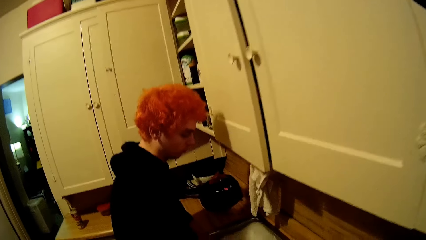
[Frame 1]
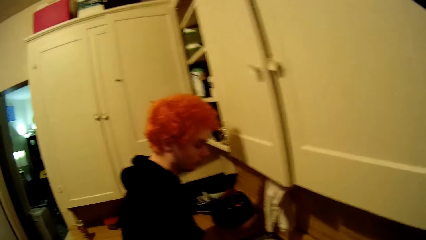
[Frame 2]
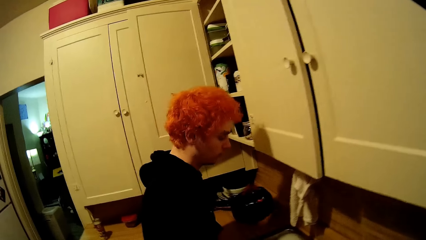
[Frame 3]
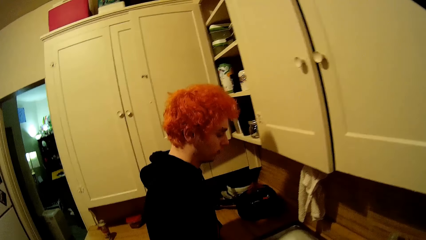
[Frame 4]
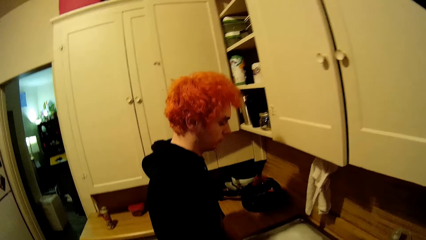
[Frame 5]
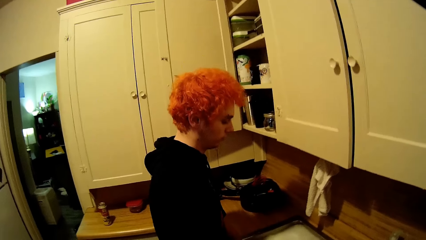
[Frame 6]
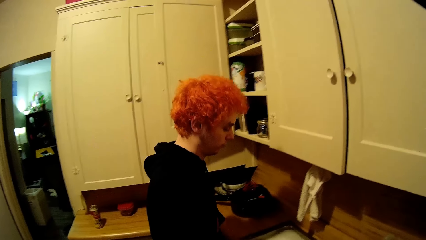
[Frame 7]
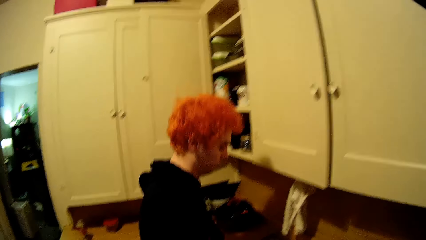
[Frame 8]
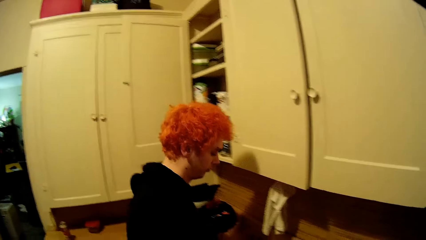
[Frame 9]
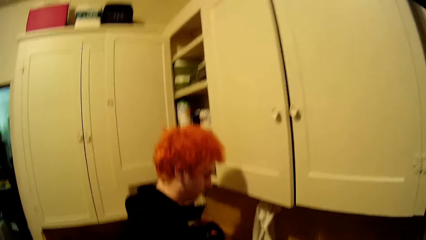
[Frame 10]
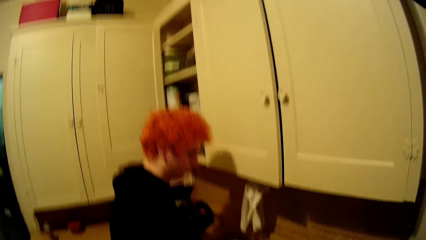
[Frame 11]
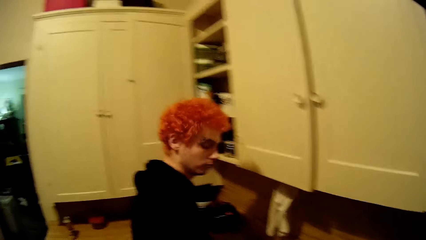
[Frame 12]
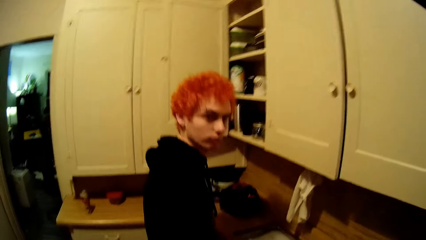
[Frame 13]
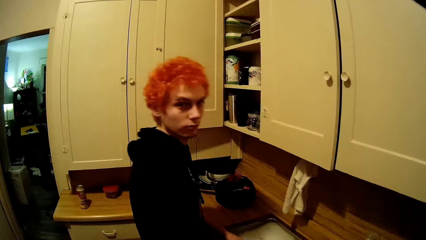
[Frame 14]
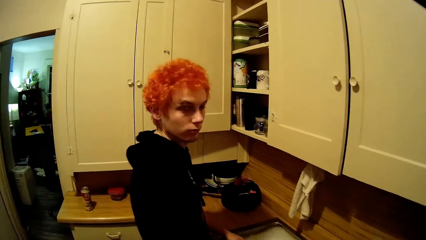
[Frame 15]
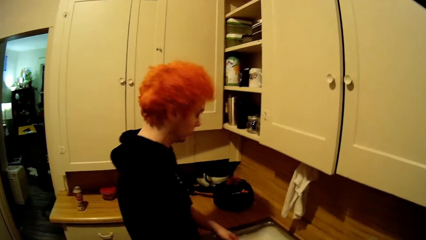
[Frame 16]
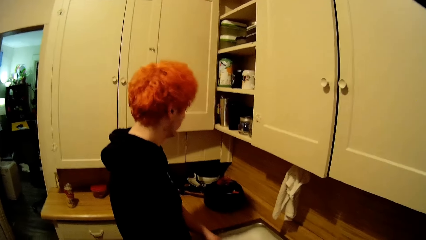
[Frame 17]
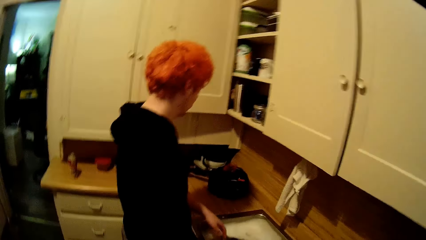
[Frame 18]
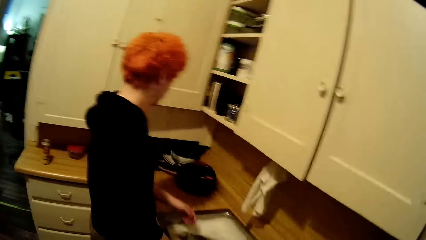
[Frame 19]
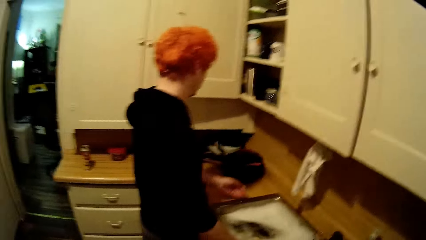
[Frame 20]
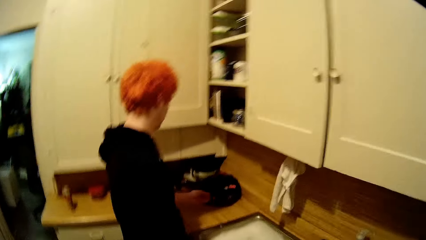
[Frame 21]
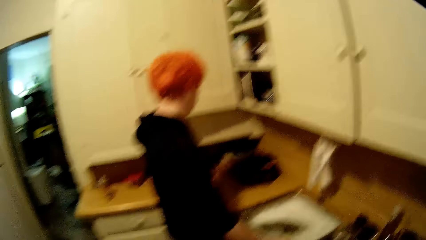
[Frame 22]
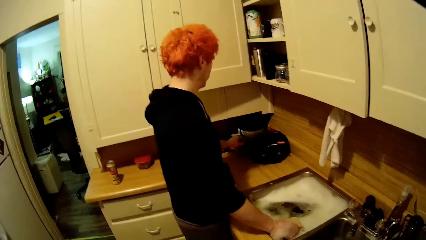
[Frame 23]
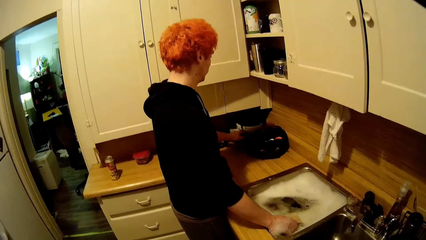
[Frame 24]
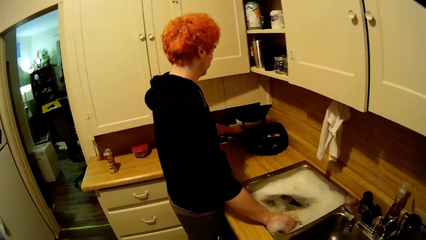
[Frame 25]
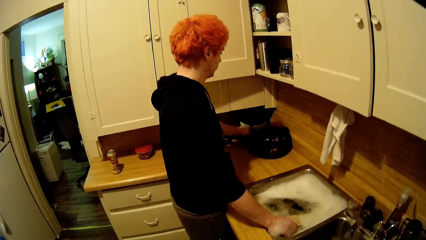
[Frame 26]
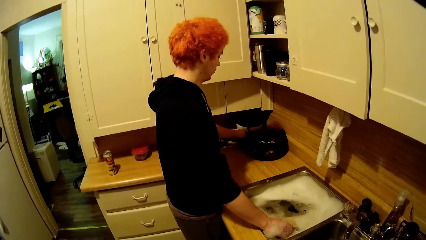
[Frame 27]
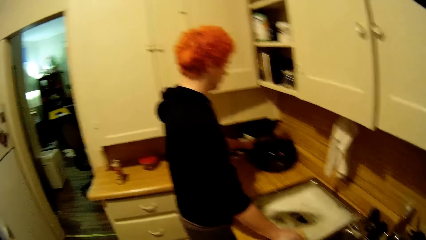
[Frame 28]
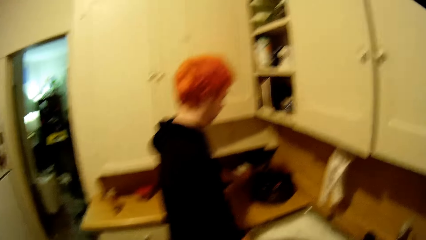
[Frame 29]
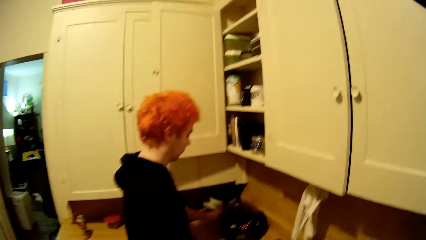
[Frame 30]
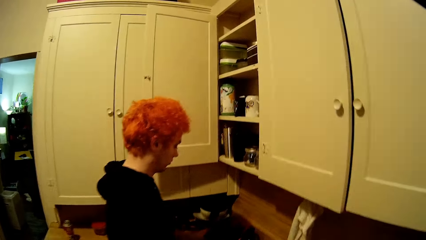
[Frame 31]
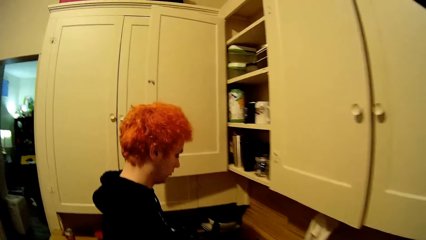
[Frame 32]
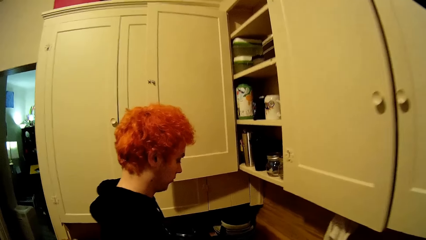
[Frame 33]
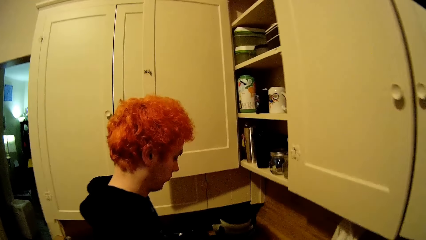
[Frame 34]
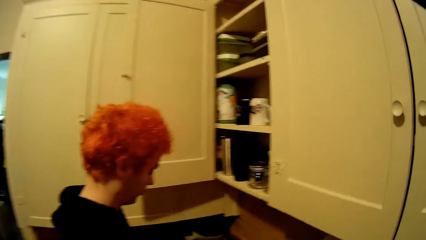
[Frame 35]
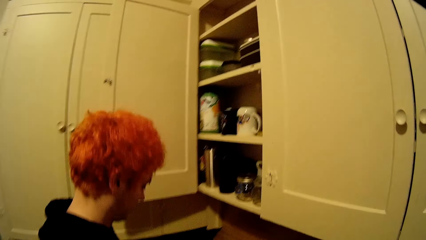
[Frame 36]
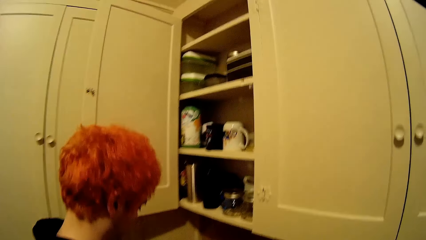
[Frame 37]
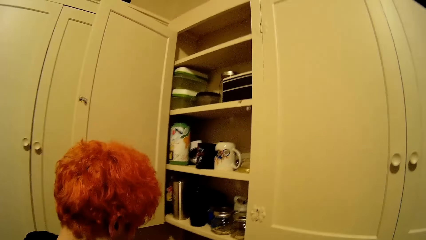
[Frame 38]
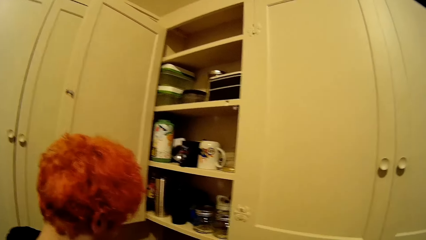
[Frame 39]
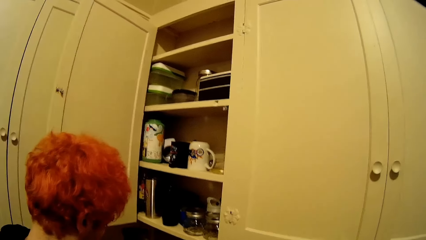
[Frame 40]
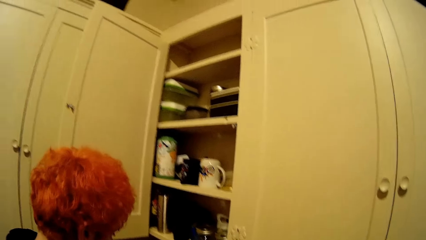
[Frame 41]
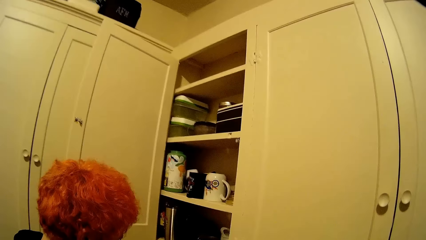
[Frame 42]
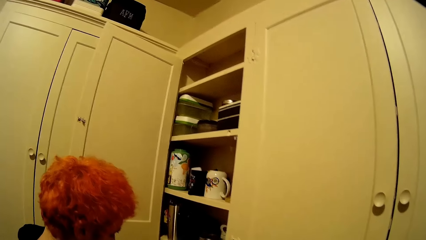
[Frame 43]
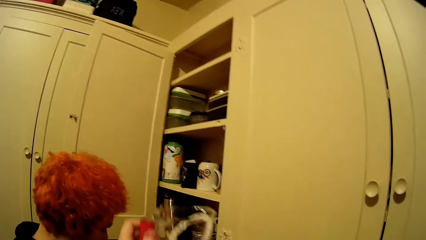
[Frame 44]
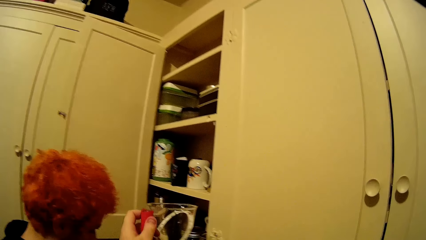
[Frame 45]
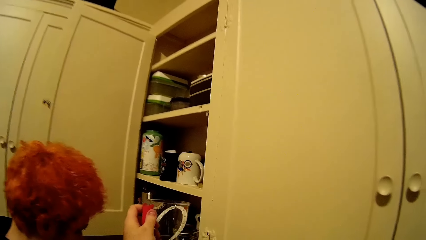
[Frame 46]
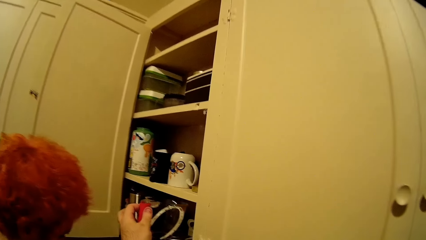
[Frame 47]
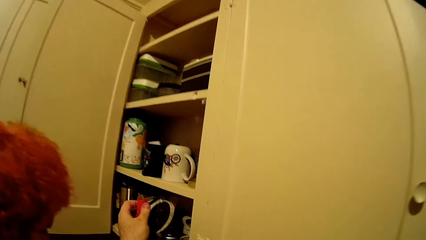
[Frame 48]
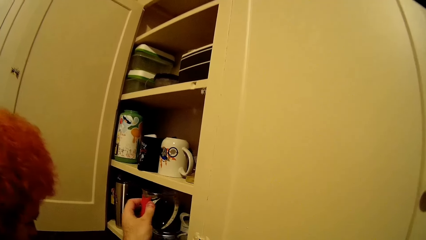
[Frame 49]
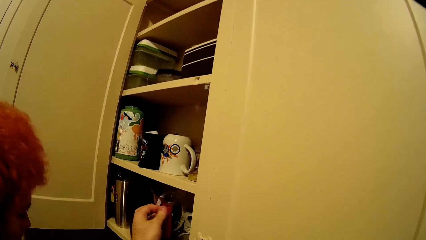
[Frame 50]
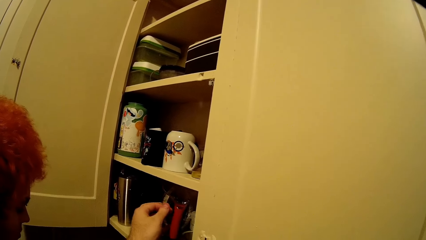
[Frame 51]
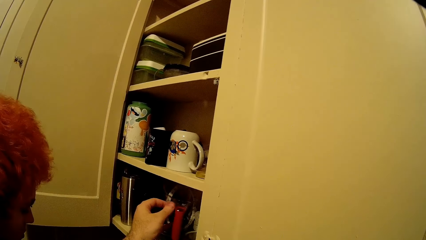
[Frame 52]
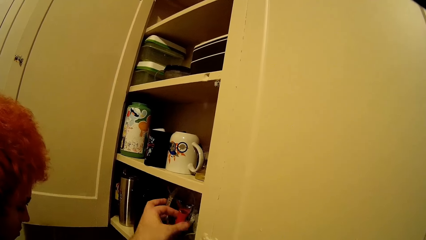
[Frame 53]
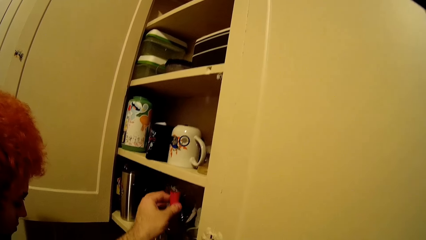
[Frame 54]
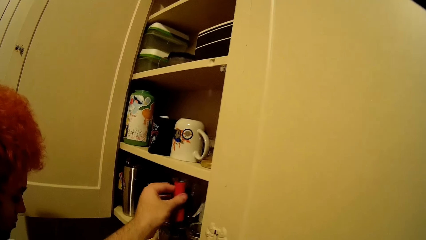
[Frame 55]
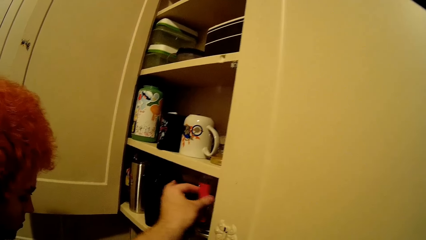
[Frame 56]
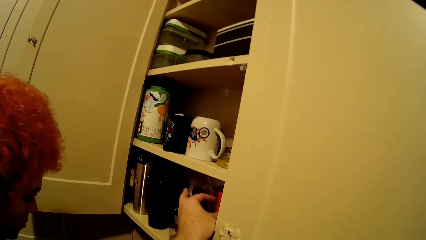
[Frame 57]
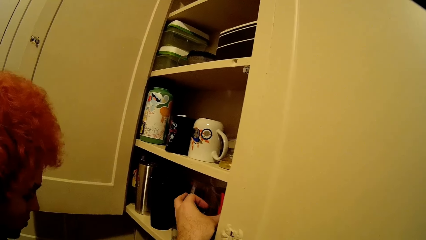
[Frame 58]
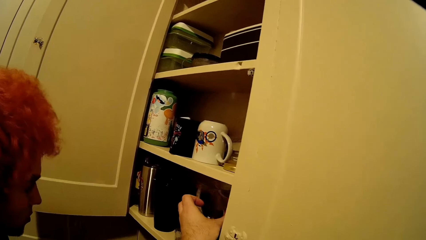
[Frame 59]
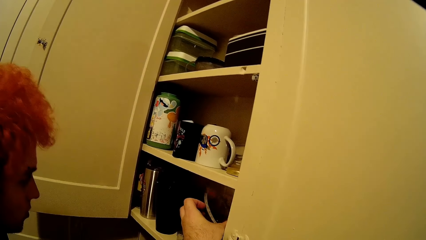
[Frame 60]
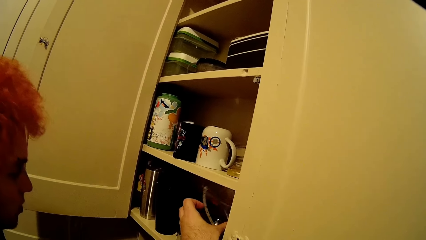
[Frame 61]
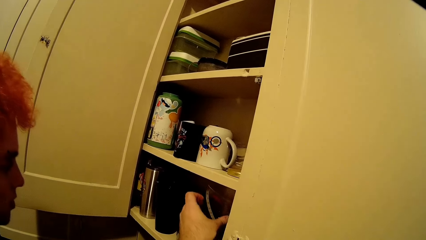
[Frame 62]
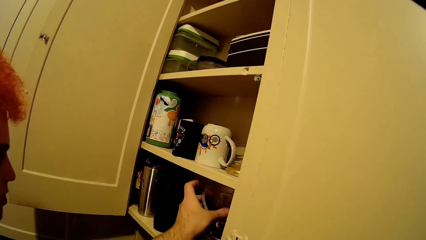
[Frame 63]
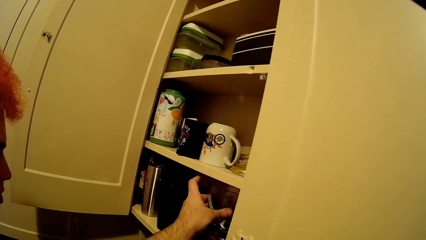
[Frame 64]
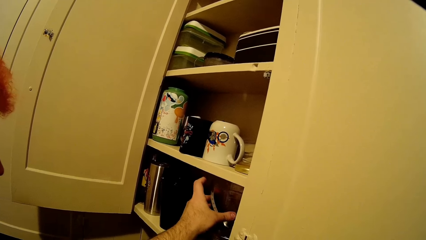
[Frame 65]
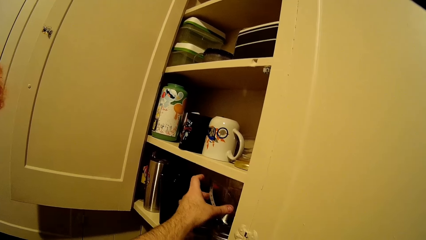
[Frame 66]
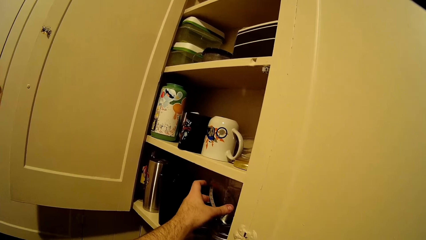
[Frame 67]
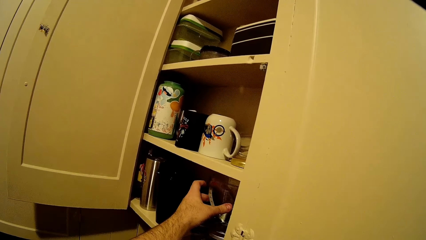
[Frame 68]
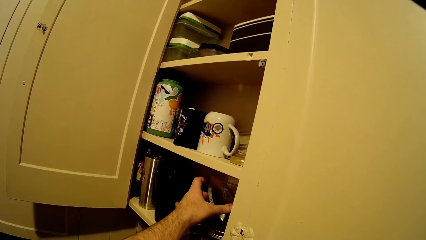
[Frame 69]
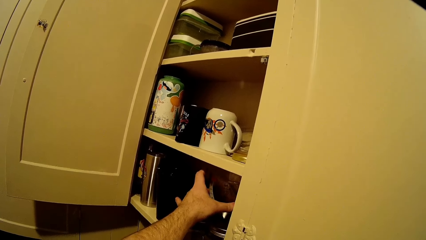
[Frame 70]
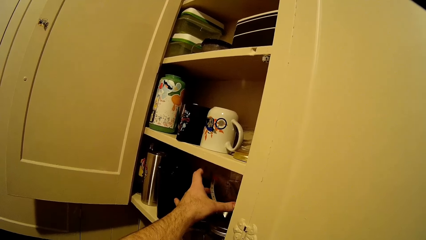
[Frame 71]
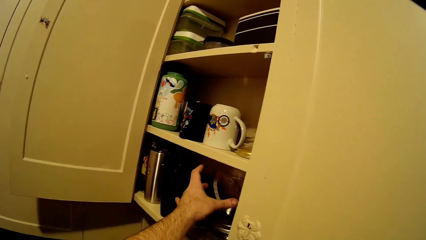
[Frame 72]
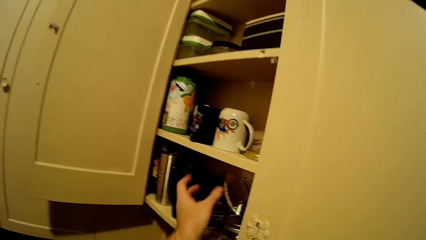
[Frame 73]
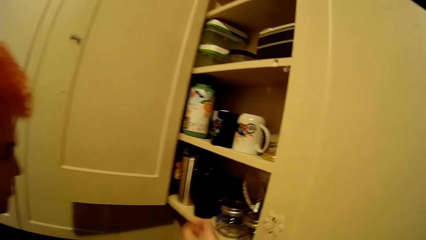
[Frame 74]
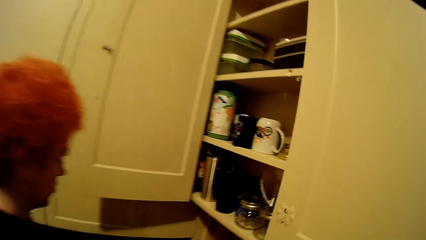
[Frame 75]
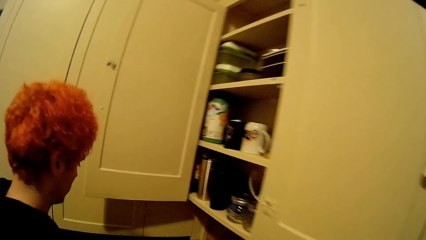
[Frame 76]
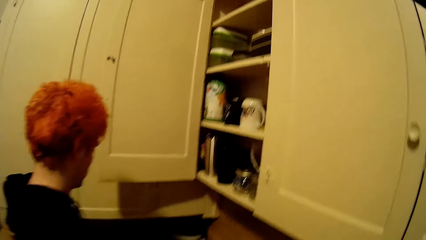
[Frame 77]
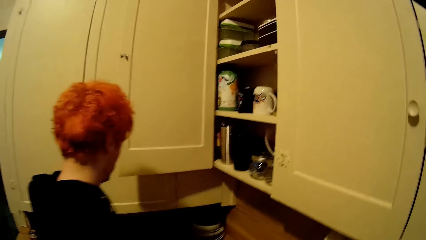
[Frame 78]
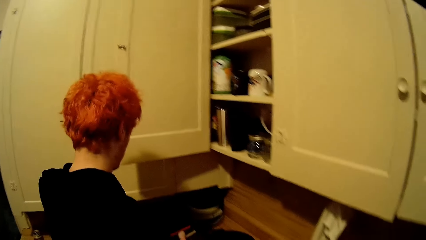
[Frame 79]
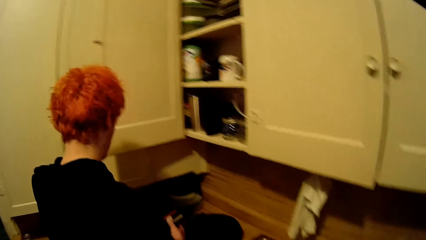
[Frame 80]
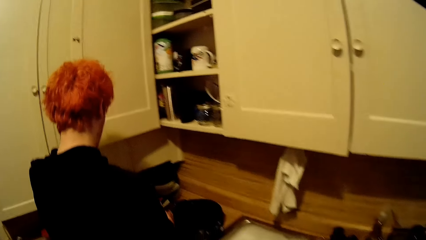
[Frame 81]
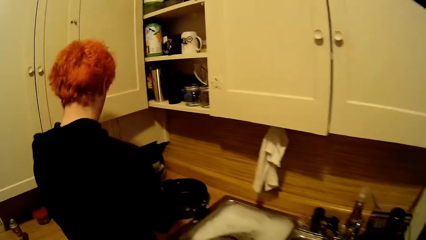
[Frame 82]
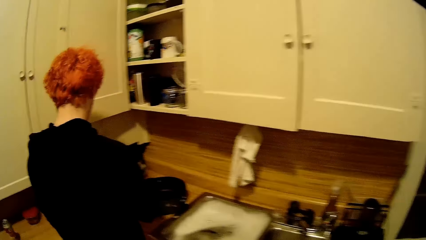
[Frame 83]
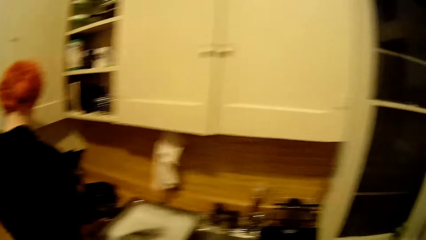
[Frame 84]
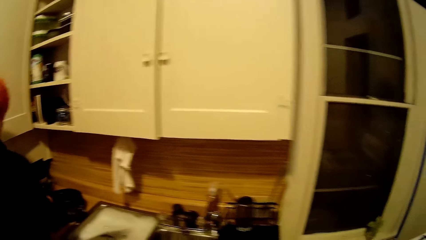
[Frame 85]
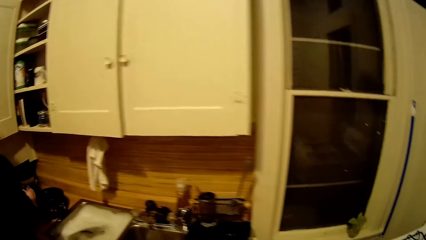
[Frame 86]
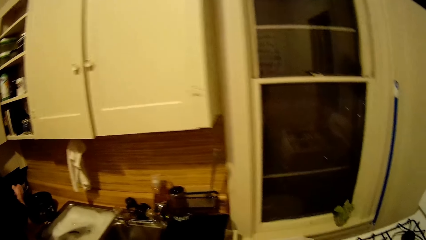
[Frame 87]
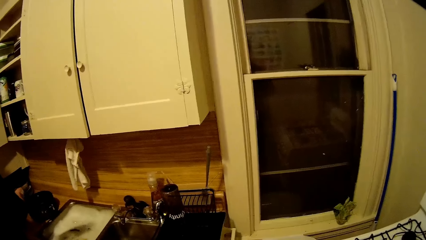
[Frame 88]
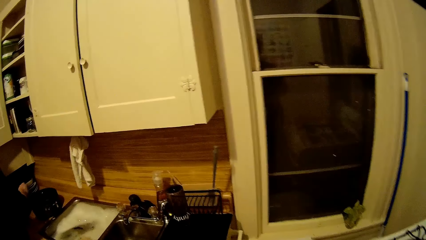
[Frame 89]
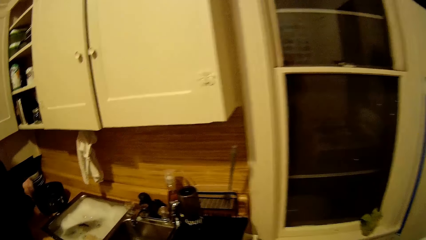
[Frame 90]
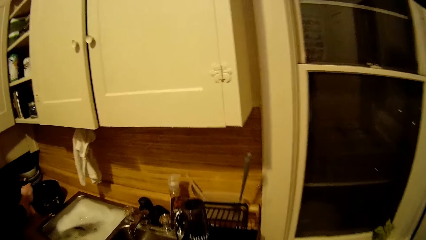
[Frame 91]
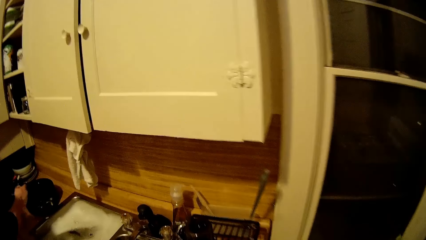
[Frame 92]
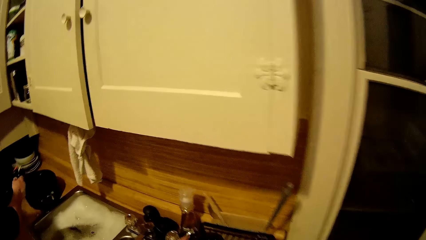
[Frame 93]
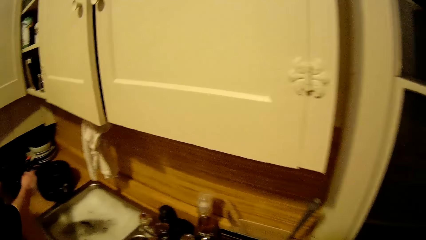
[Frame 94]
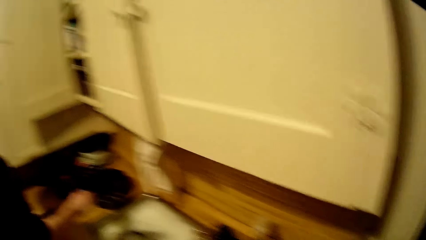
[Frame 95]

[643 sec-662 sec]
The camera wearer places a jug in the cabinet. They stare around the house.
